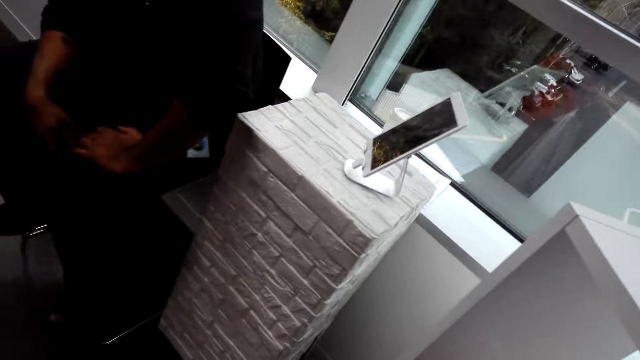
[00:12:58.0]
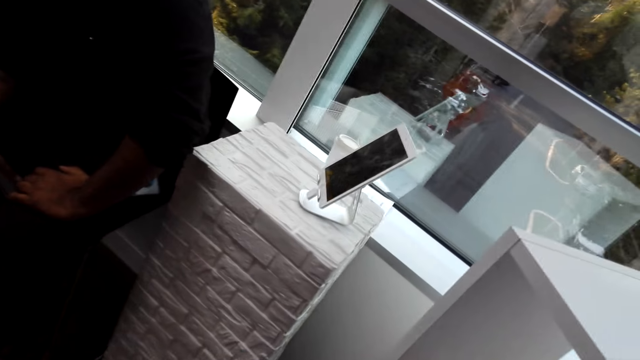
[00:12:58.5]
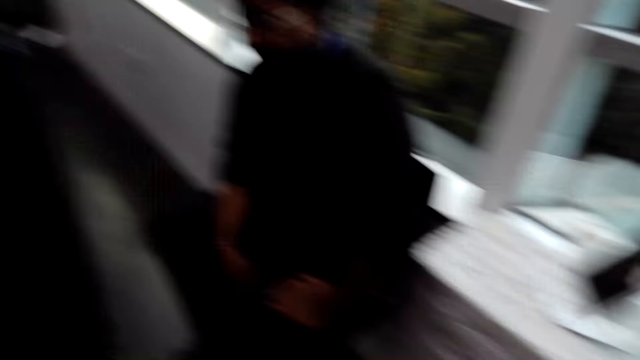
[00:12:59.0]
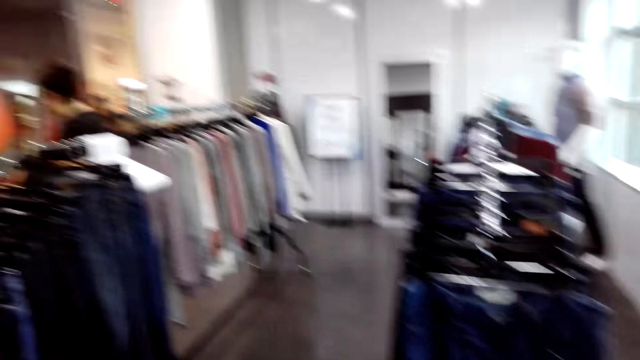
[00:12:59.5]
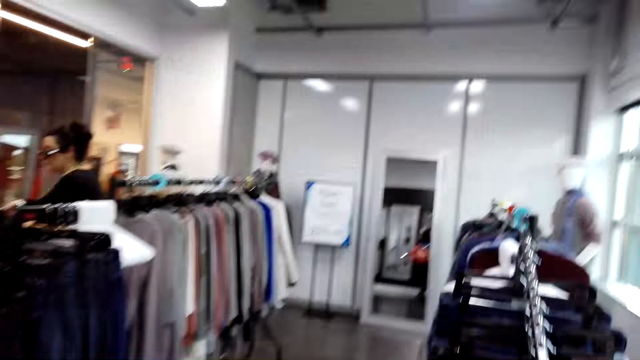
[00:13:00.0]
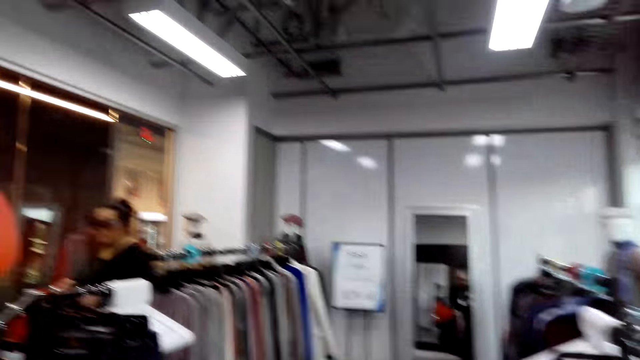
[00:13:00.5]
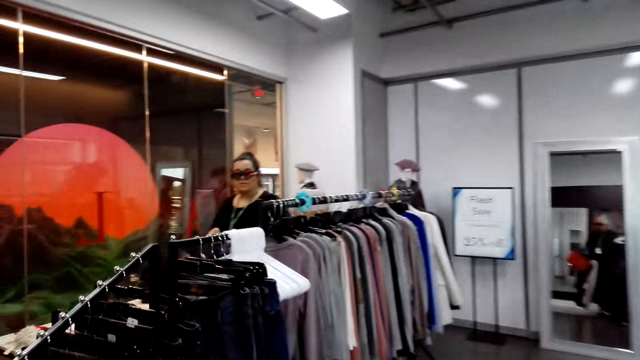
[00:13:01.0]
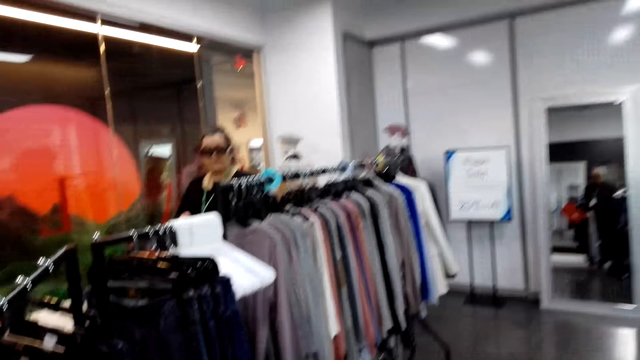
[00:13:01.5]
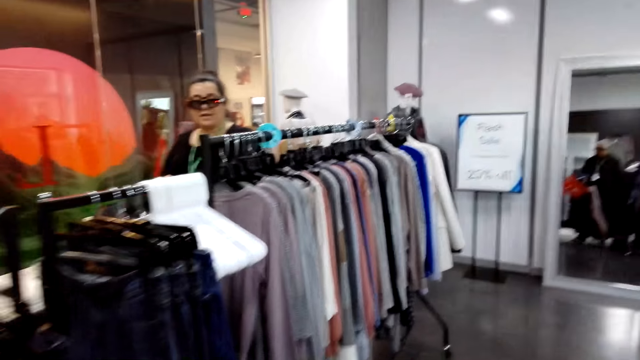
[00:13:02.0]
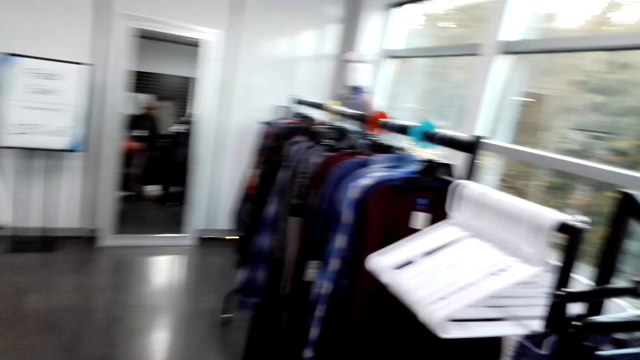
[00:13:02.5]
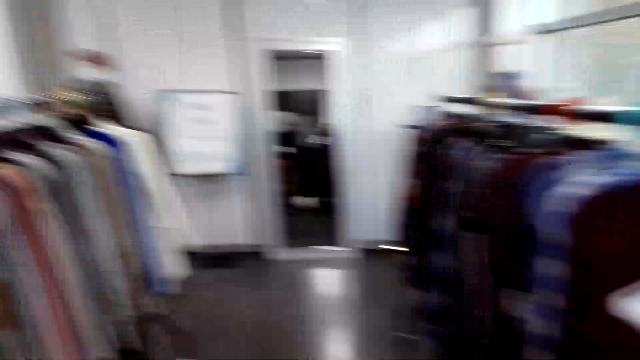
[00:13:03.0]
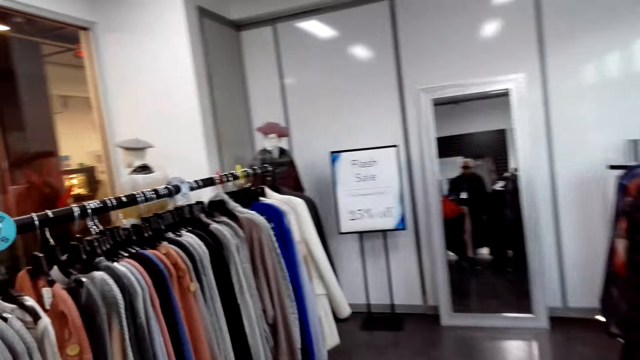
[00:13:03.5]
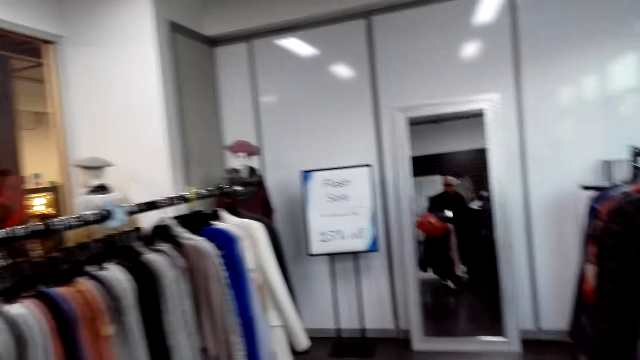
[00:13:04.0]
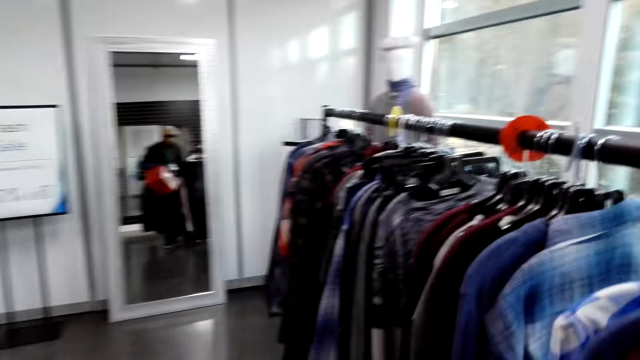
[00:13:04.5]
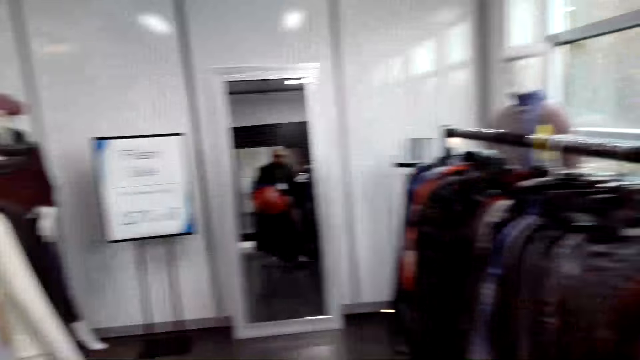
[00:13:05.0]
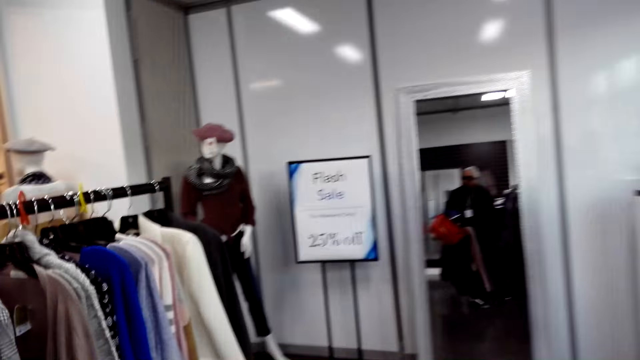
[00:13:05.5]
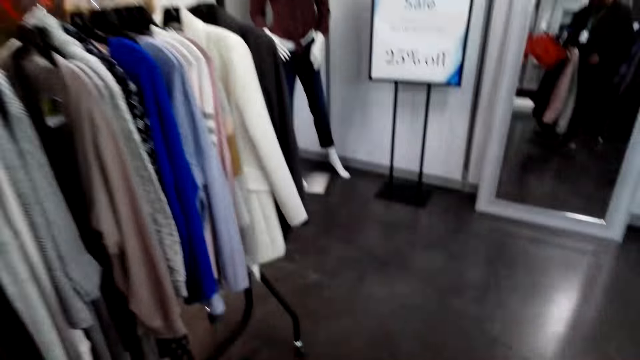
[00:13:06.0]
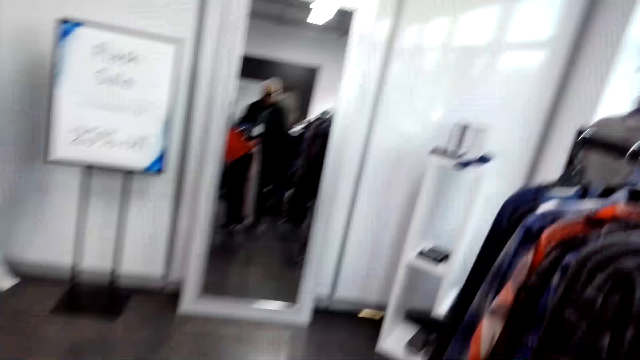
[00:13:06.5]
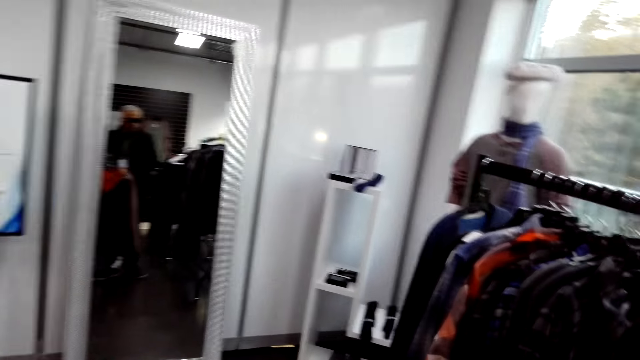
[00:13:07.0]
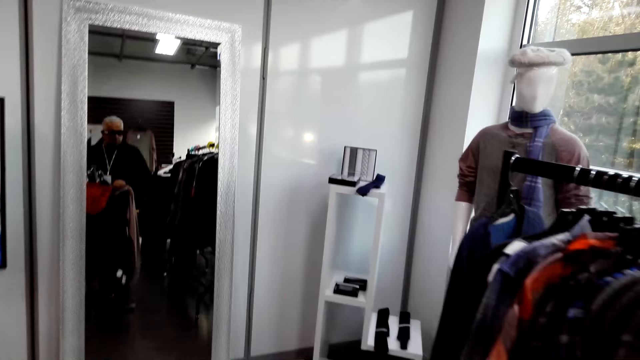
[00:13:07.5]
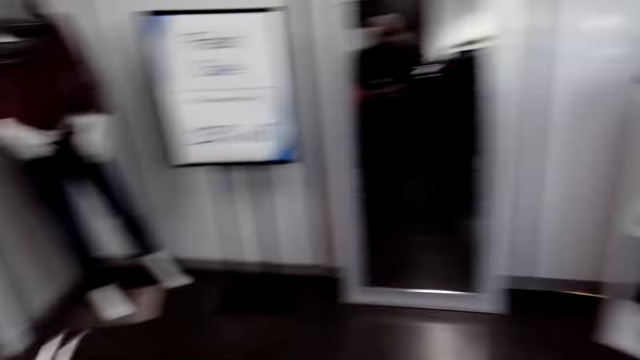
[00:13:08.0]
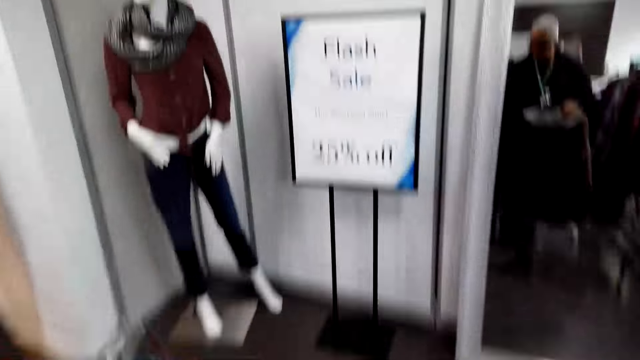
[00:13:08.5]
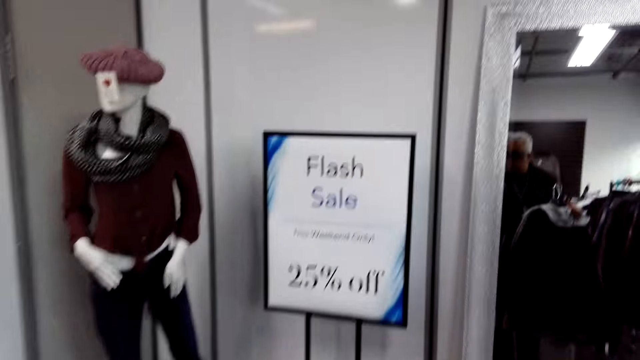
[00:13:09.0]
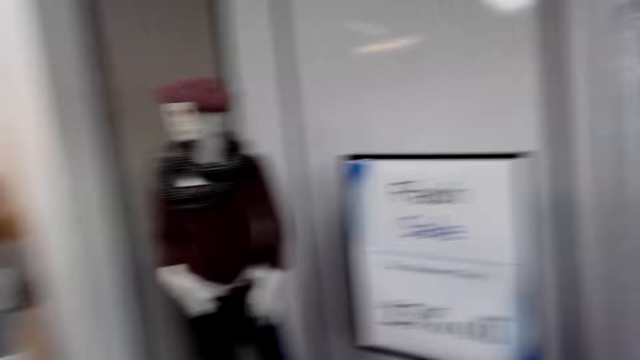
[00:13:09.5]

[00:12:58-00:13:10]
The camera wearer walks around the supermarket. The lady talks to the camera wearer.

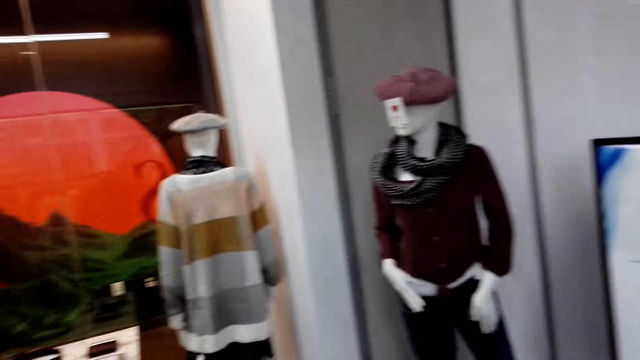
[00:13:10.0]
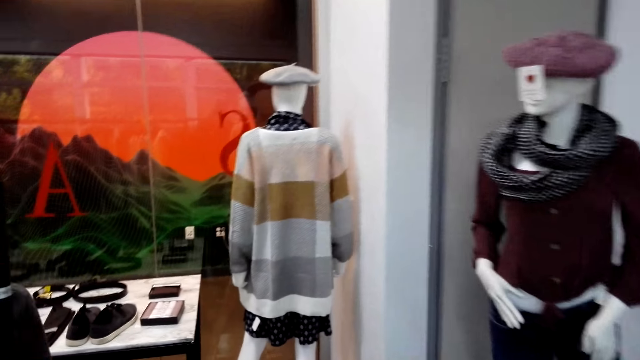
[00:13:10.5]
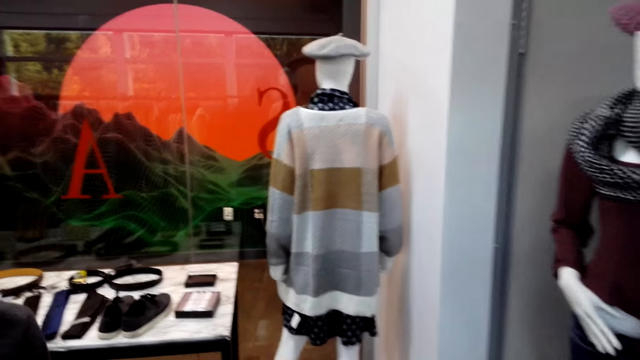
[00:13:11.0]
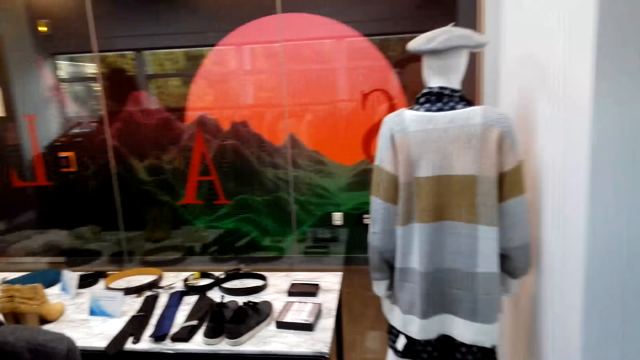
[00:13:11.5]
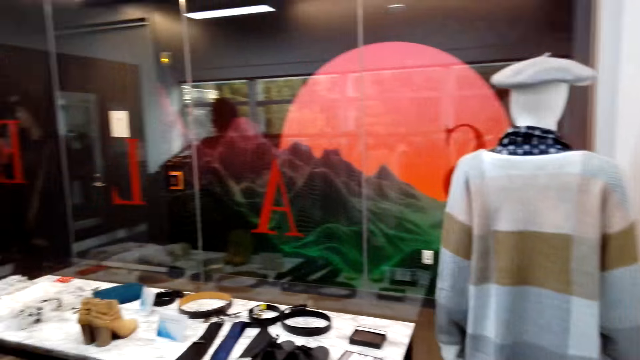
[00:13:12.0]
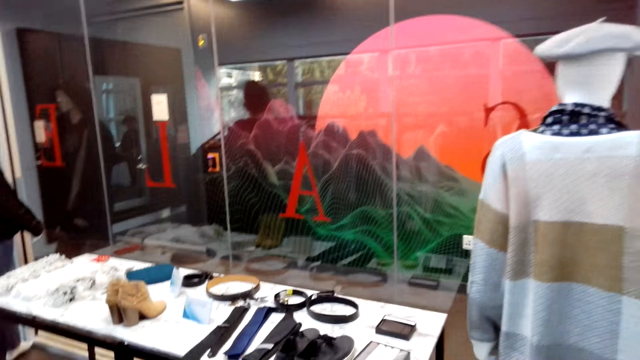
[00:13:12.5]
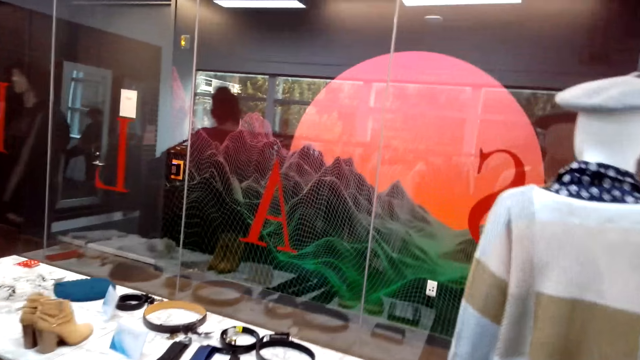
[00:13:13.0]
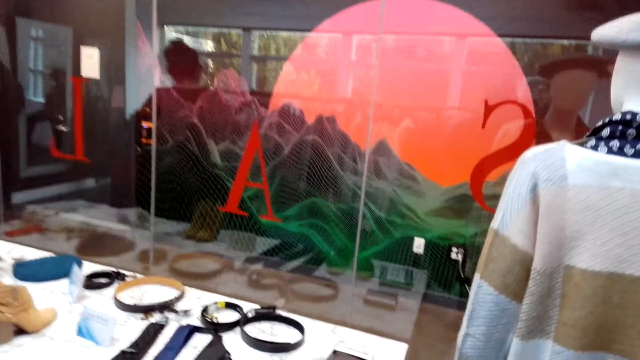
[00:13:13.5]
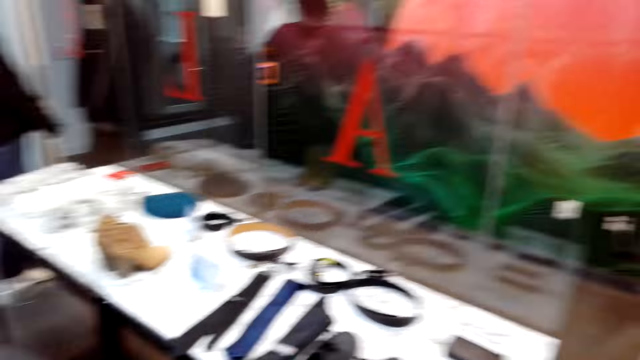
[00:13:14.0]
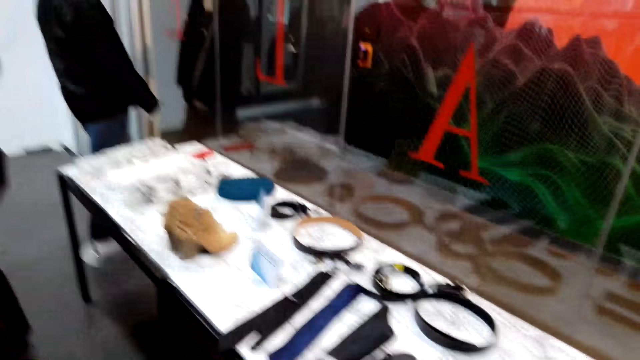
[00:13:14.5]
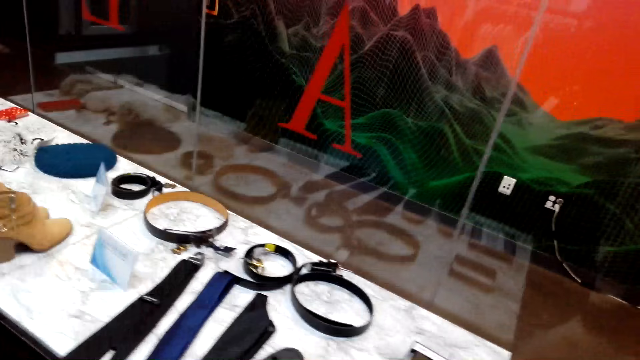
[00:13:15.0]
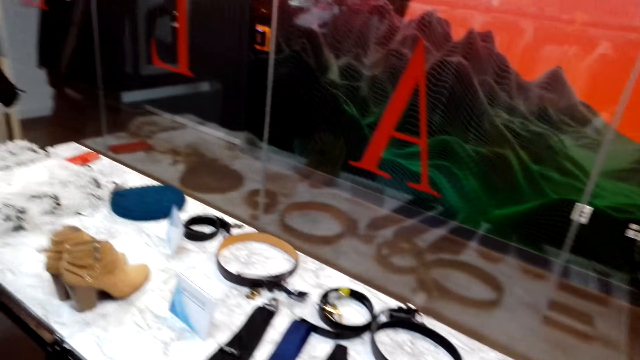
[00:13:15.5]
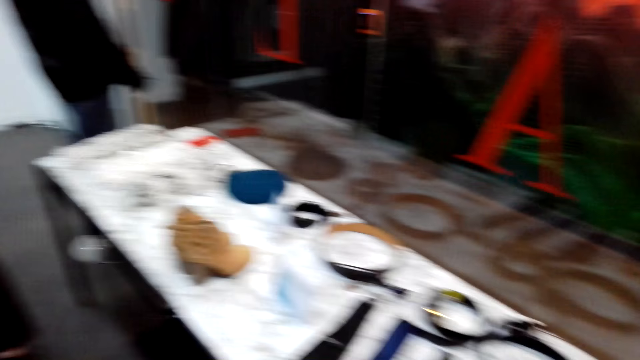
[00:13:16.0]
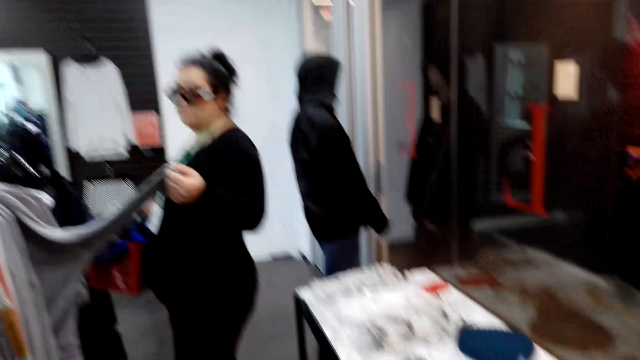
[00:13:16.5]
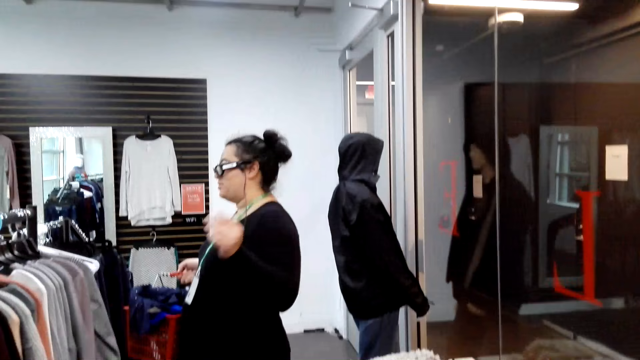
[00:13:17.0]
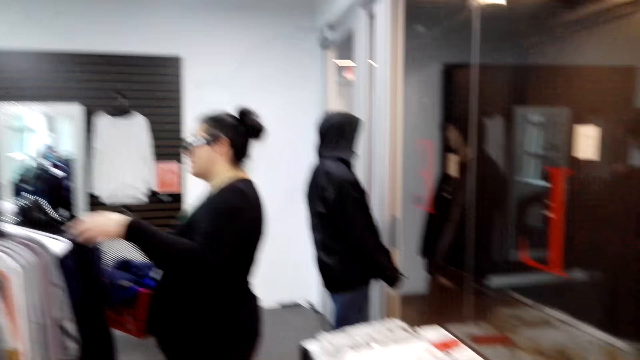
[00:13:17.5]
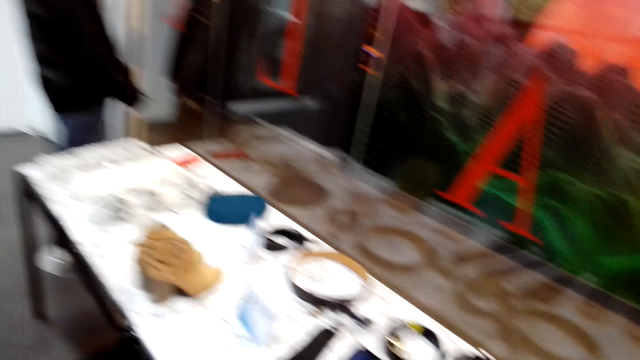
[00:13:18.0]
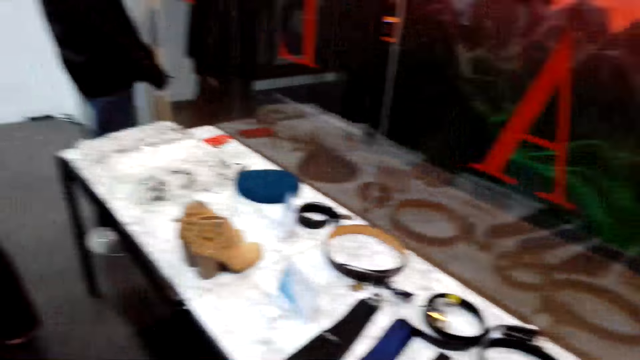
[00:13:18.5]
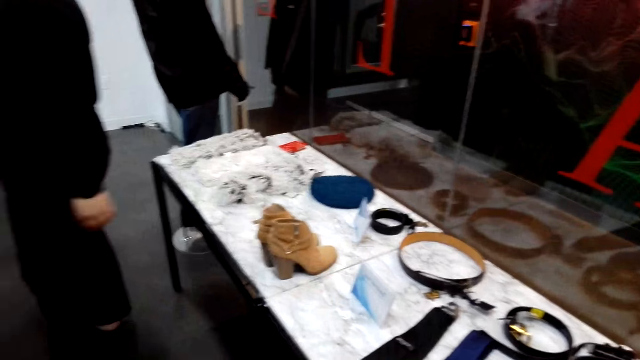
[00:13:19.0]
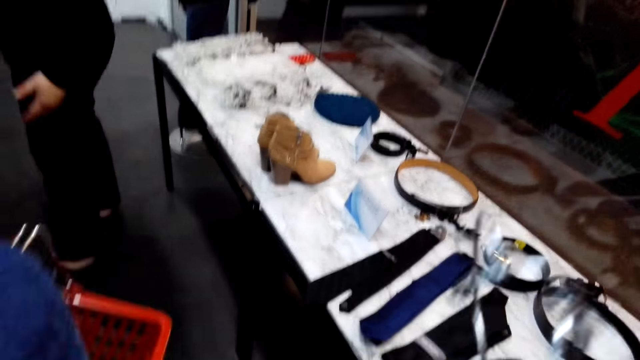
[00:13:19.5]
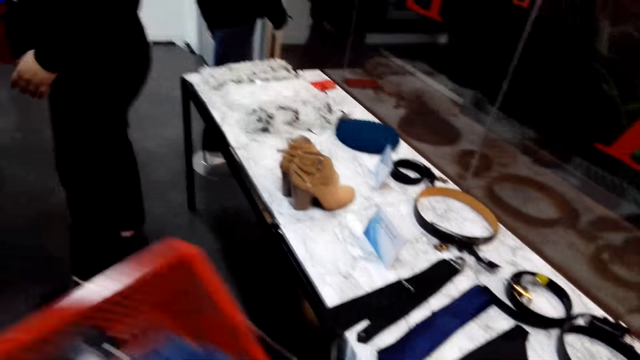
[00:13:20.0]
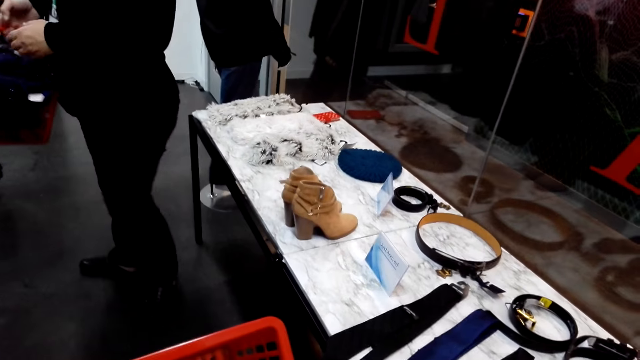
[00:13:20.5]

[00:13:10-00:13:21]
A lady holds a sweater and releases the sweater.
